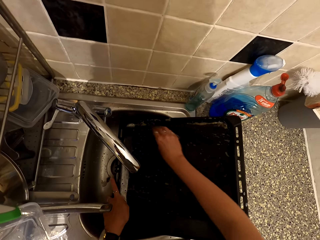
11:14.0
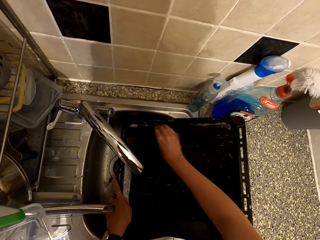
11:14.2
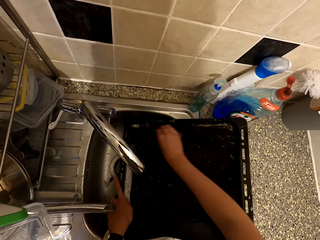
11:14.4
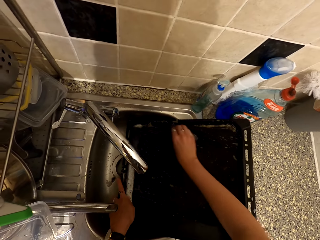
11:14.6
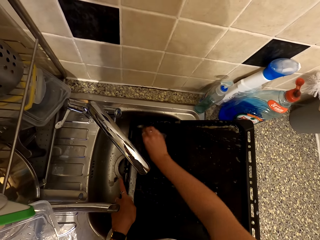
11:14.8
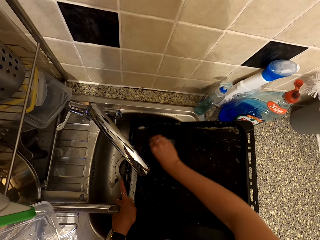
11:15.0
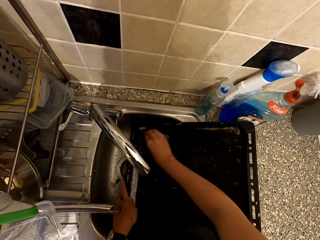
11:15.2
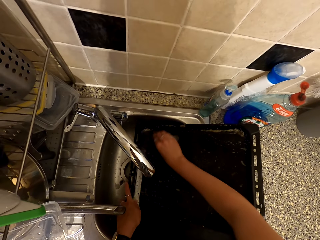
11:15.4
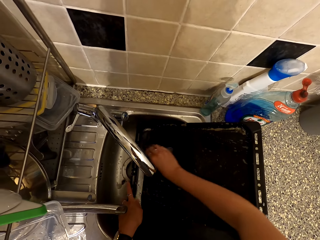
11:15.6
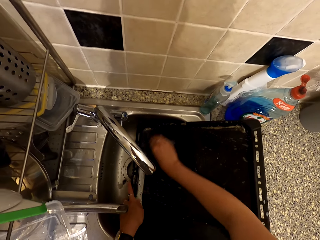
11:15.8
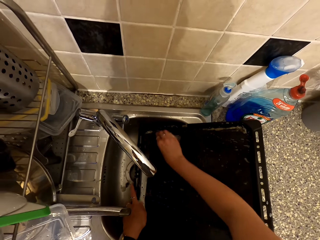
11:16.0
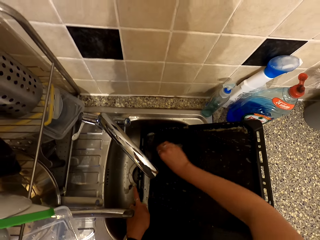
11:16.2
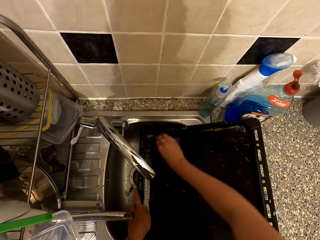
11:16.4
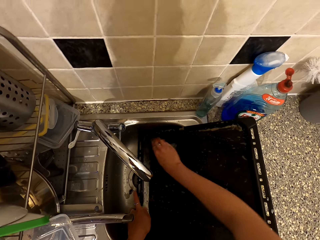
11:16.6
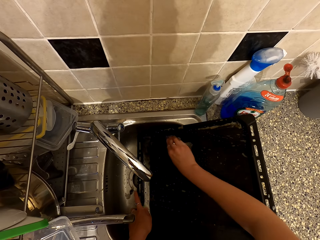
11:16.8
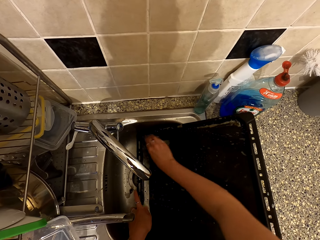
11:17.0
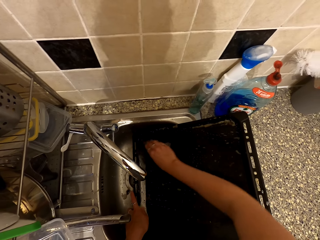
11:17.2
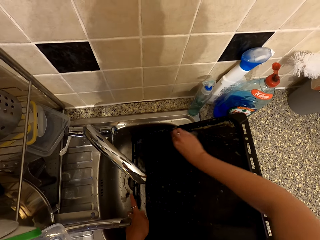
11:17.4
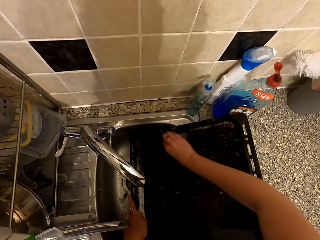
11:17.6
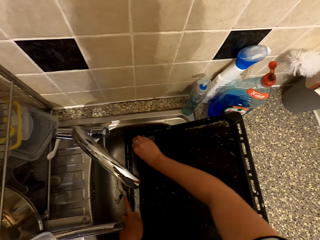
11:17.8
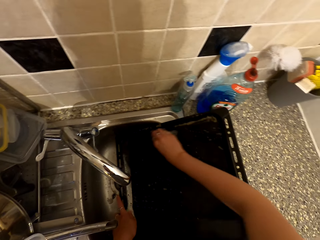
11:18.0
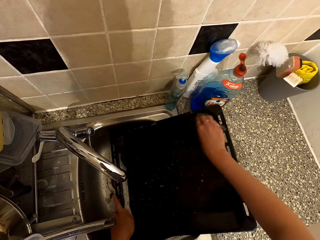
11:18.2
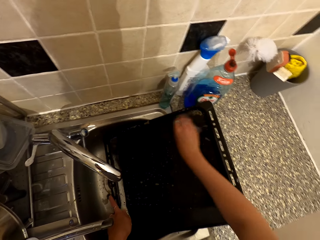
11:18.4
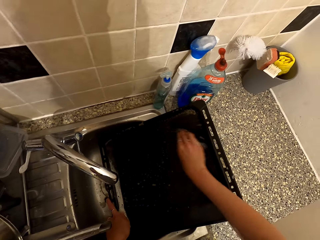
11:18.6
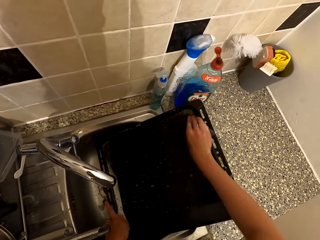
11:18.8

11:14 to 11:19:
The camera wearer washes the tray with a washing sponge.

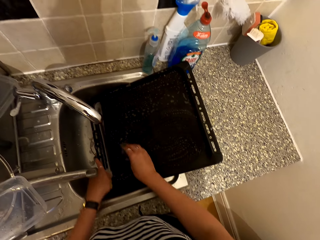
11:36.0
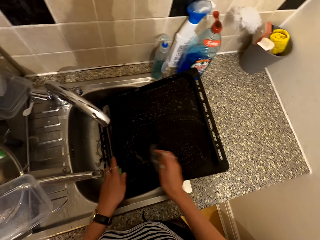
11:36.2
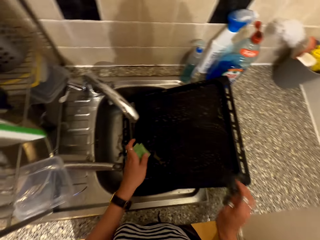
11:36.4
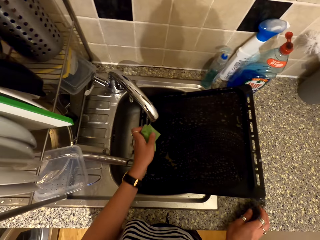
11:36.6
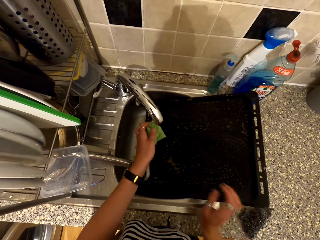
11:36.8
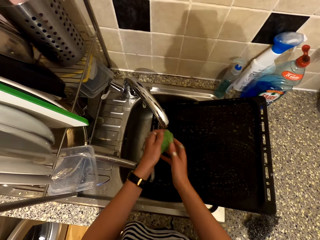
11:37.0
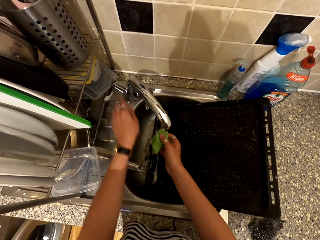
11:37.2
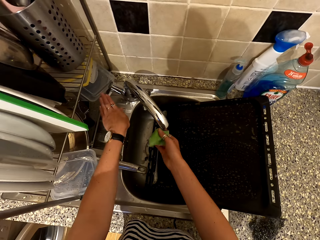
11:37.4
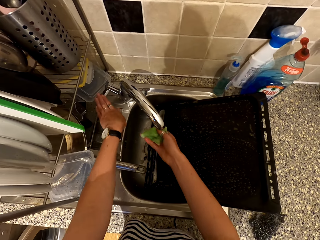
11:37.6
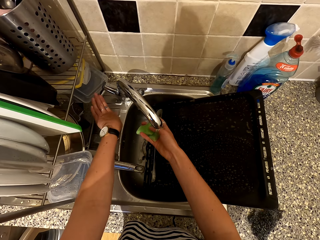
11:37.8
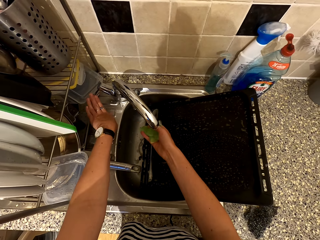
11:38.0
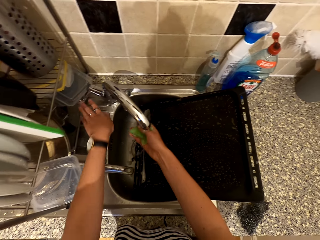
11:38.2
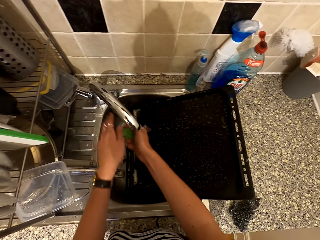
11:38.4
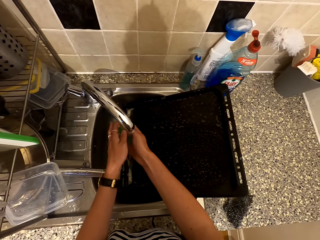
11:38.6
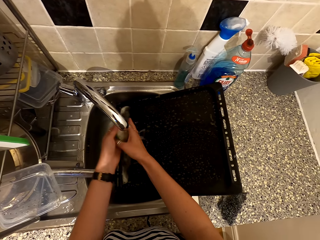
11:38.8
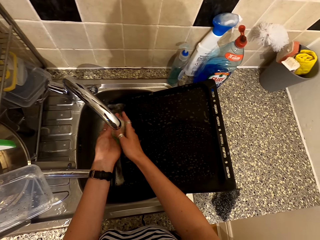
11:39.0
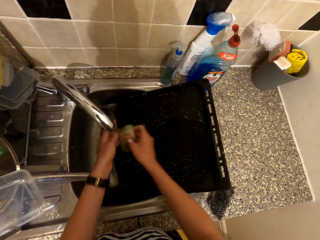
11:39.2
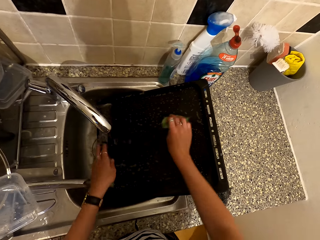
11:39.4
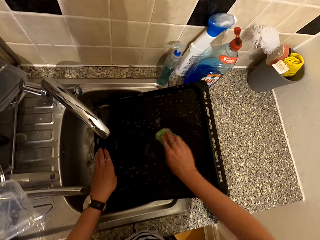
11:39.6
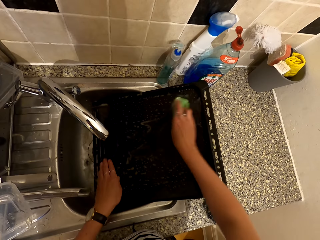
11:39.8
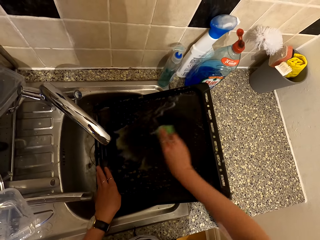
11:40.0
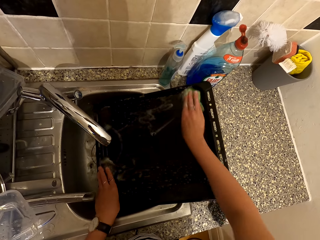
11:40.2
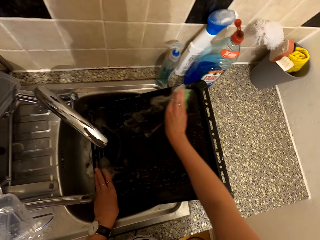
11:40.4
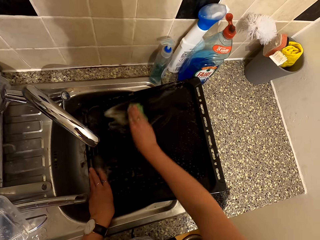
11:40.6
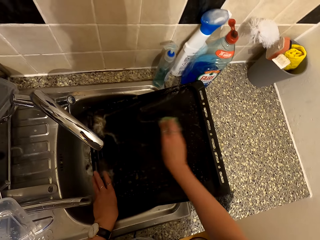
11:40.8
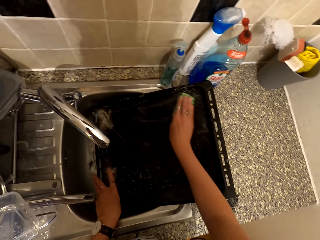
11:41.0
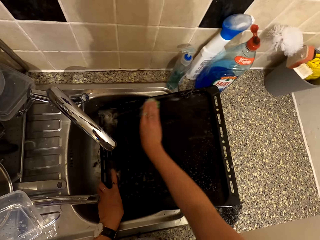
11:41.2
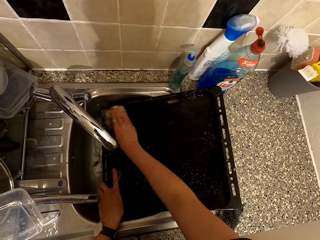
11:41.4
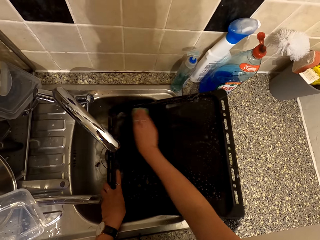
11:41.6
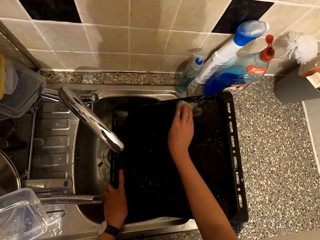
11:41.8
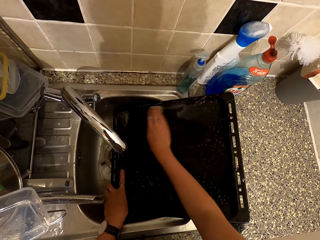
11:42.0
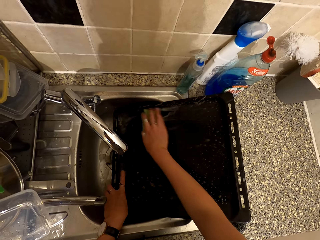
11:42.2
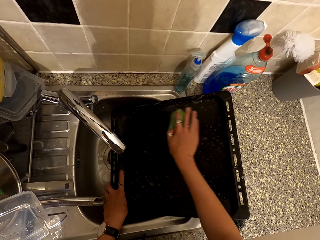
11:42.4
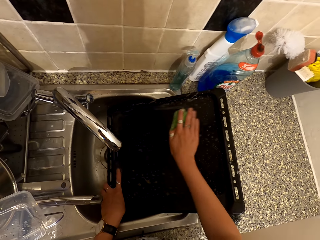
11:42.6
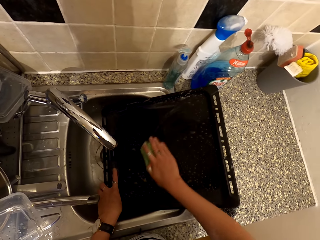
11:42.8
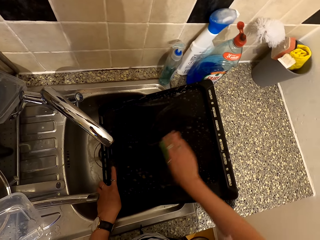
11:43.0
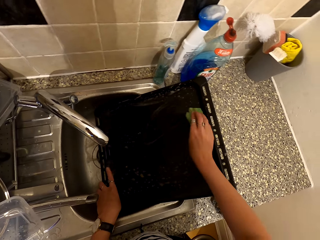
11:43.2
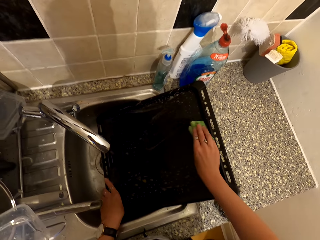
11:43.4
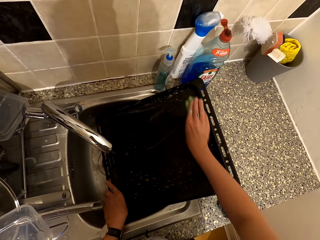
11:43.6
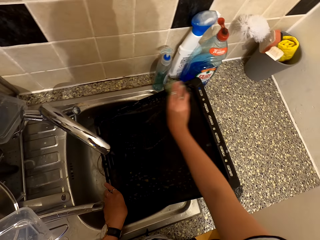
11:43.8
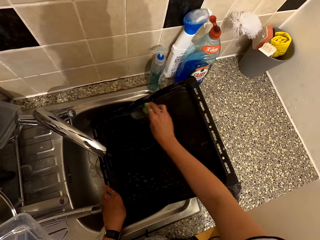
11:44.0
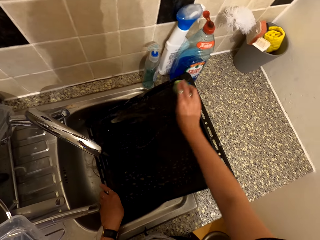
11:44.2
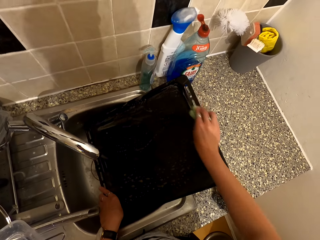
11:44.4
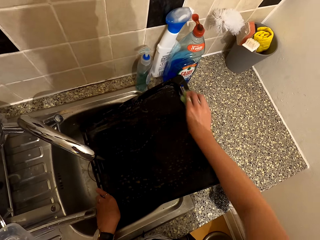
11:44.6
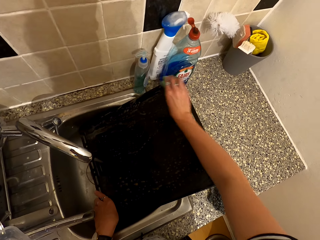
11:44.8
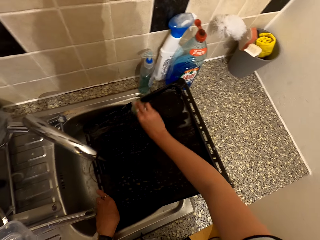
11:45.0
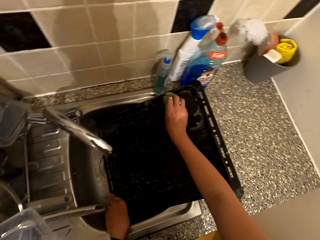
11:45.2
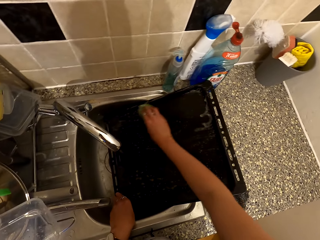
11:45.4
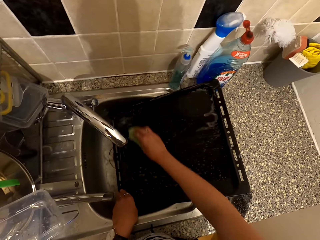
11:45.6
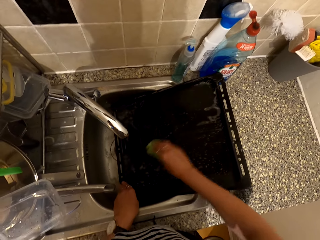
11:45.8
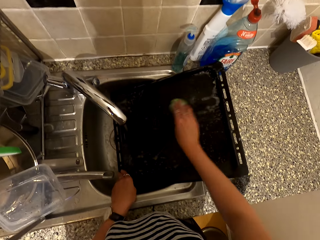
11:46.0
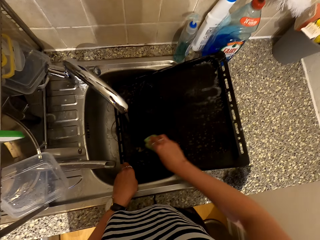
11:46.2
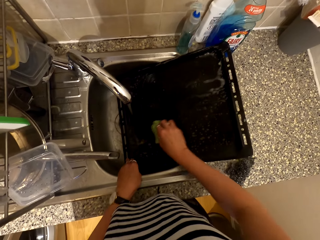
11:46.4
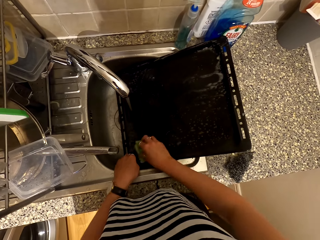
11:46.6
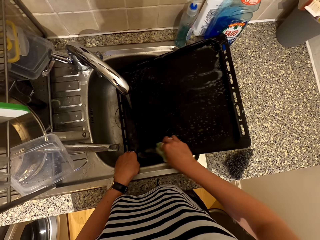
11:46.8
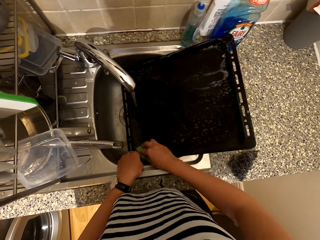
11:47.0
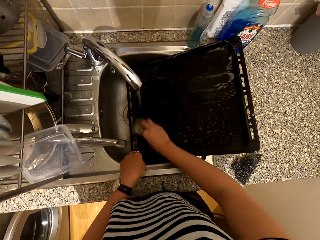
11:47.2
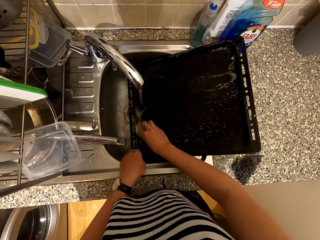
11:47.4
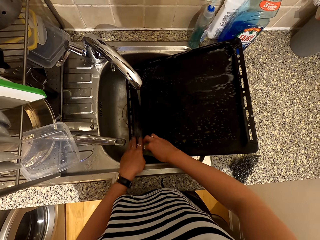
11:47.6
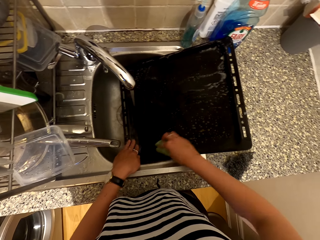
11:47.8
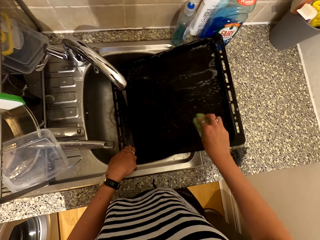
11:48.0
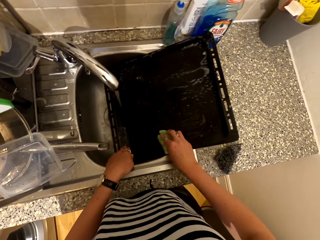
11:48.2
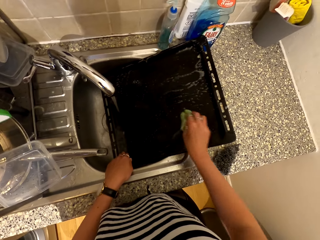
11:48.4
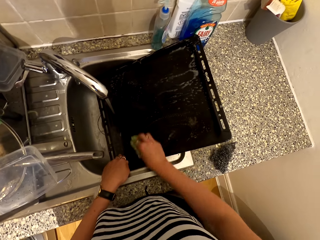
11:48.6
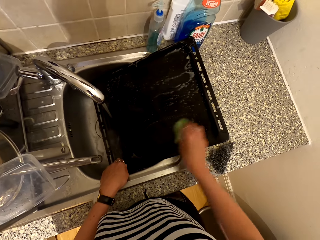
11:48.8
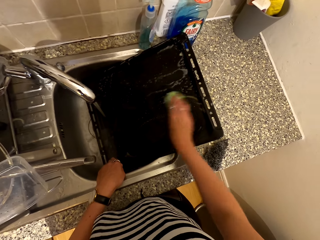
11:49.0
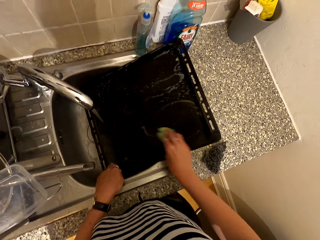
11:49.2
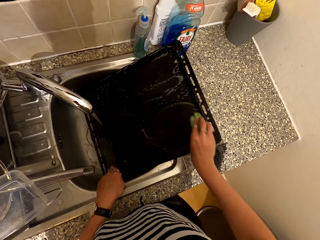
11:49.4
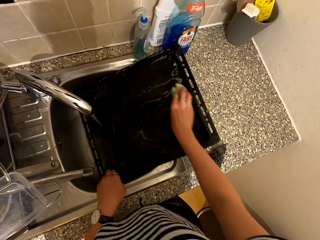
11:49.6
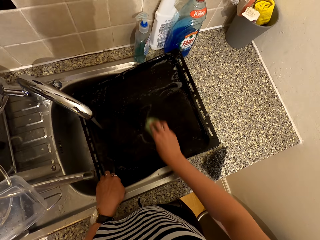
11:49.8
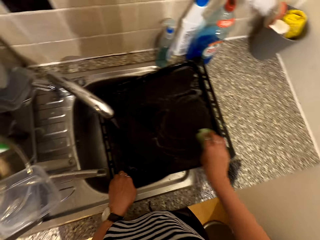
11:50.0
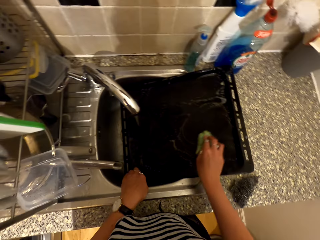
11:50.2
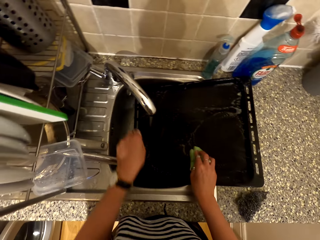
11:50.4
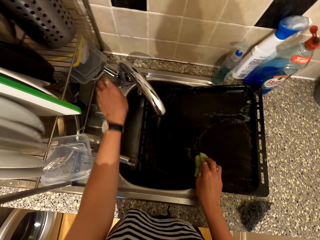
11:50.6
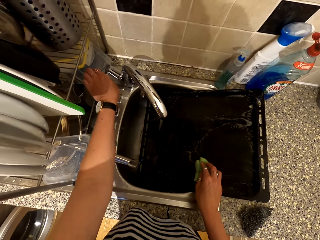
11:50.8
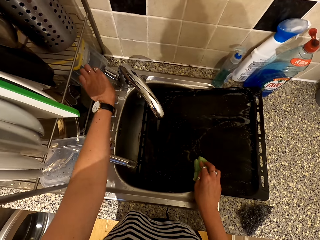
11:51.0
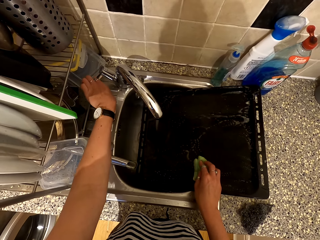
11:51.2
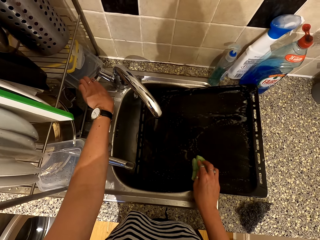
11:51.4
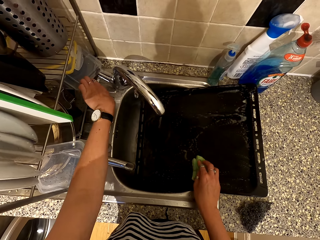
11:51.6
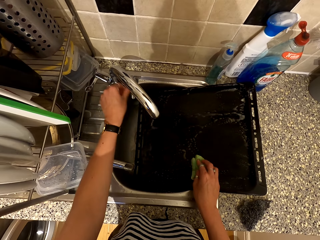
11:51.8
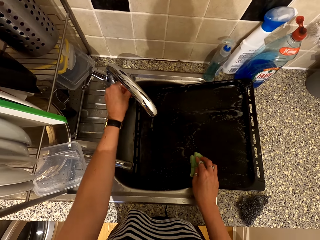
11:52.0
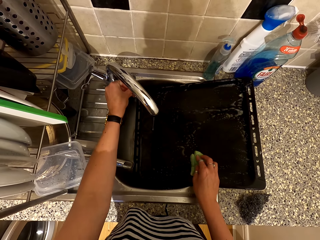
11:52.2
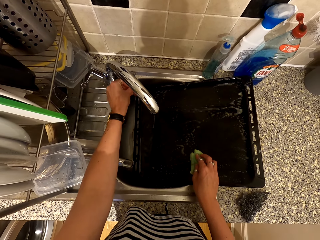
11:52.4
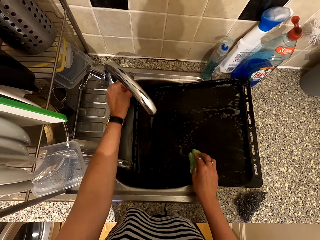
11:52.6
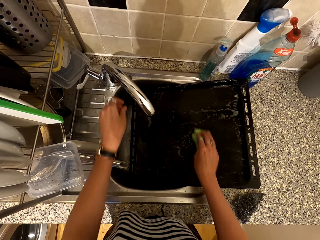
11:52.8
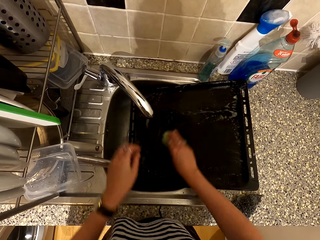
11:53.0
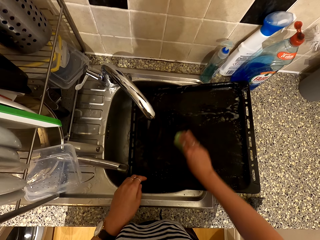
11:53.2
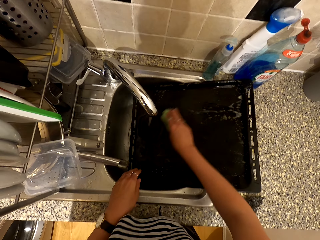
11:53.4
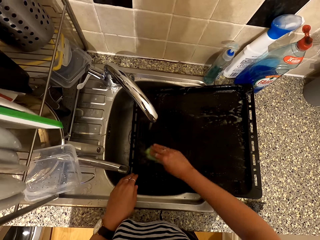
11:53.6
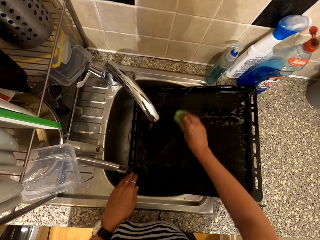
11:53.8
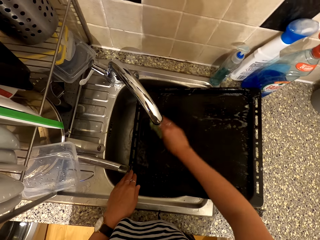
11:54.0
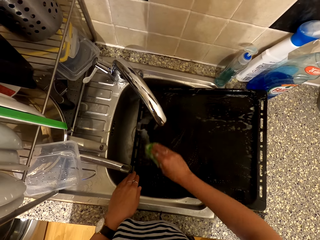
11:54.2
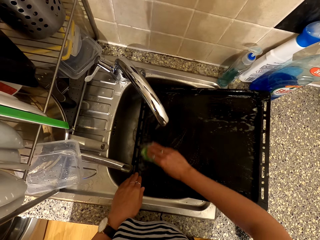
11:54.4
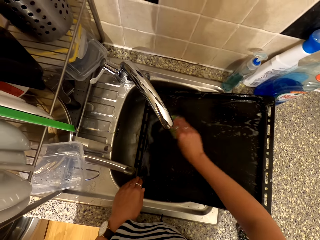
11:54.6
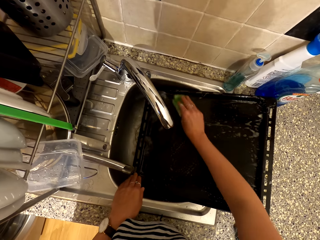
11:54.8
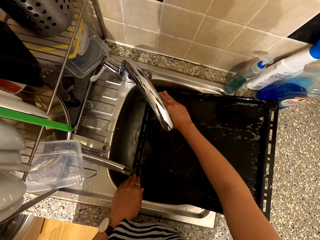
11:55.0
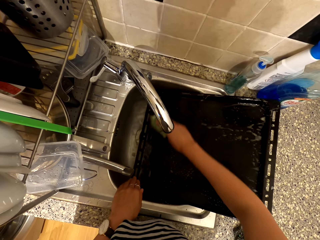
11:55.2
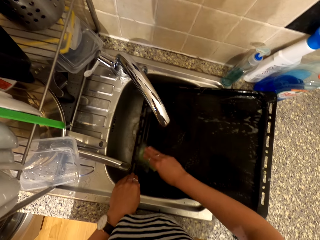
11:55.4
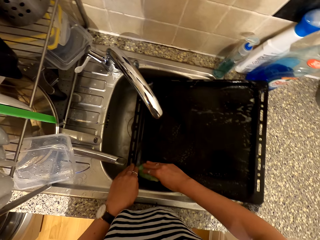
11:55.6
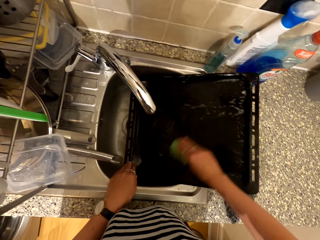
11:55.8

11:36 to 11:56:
The camera wearer opens the tap. They rinse the washing sponge in the tap. They wash the tray with the washing sponge. They regulate the tap. They open the sink. They wash the tray with the washing sponge.
